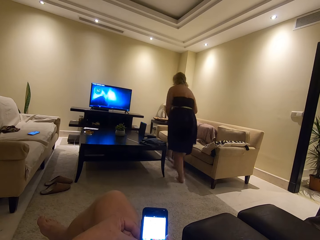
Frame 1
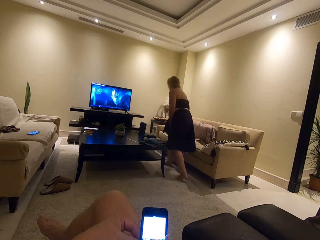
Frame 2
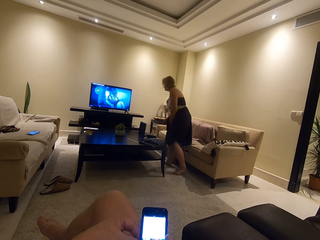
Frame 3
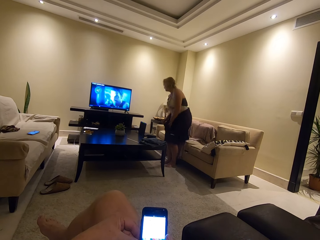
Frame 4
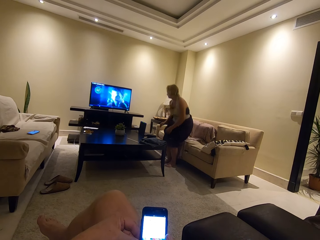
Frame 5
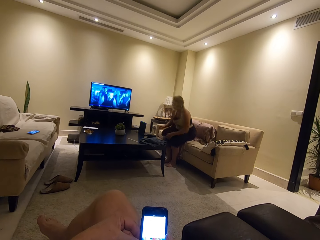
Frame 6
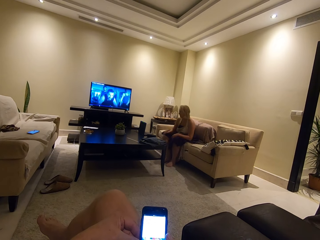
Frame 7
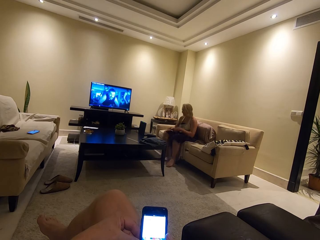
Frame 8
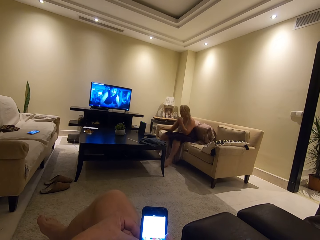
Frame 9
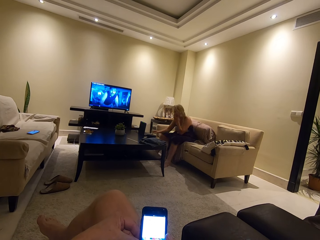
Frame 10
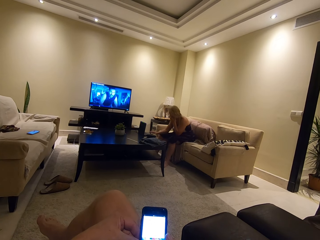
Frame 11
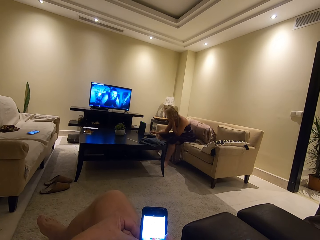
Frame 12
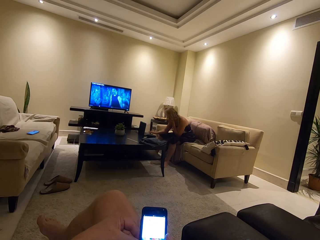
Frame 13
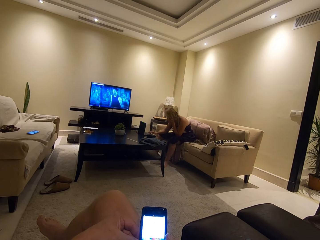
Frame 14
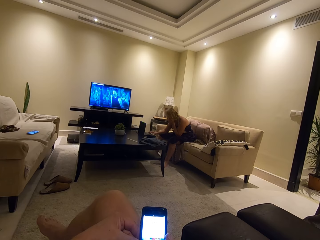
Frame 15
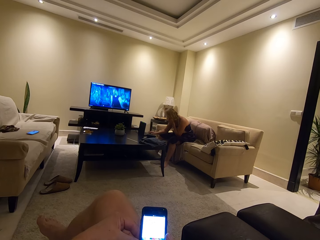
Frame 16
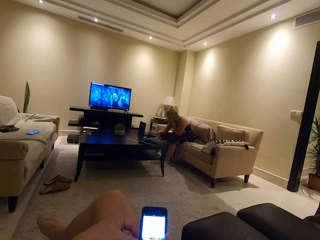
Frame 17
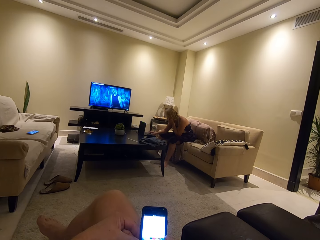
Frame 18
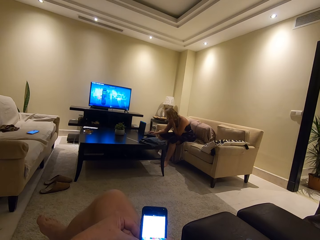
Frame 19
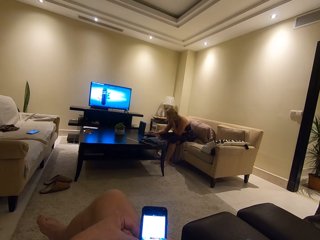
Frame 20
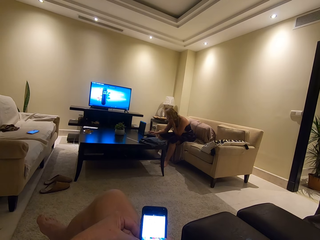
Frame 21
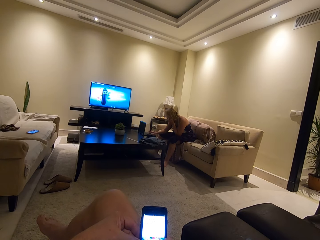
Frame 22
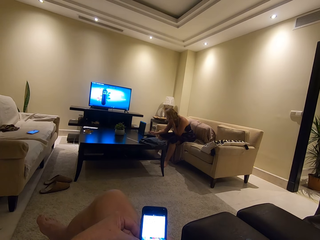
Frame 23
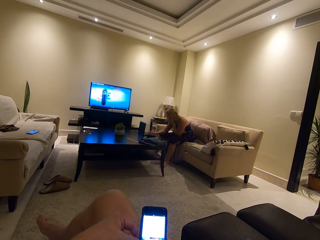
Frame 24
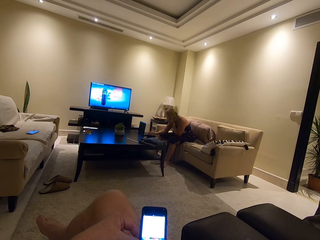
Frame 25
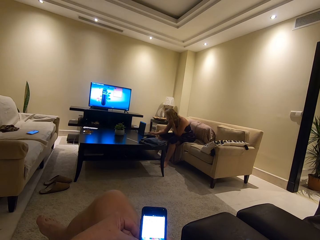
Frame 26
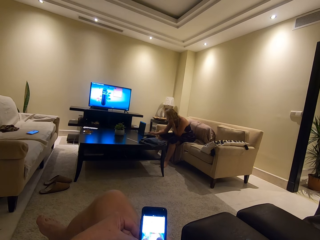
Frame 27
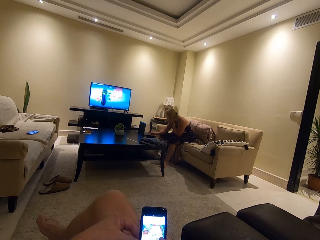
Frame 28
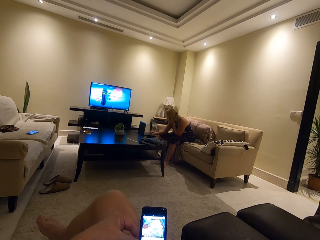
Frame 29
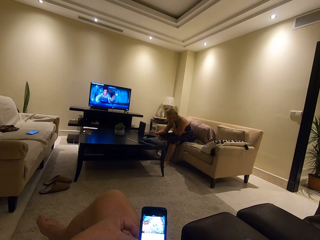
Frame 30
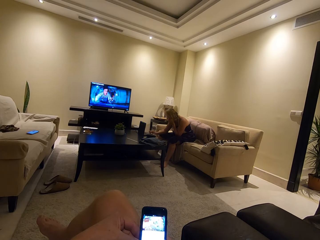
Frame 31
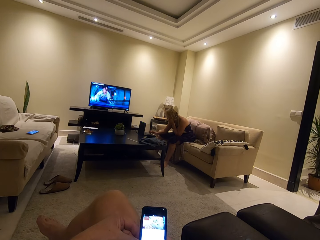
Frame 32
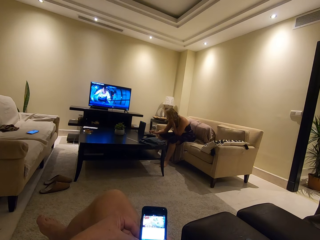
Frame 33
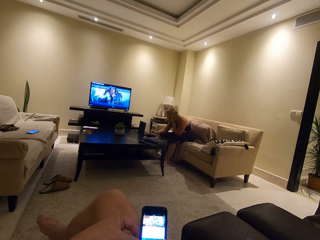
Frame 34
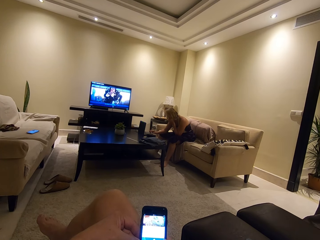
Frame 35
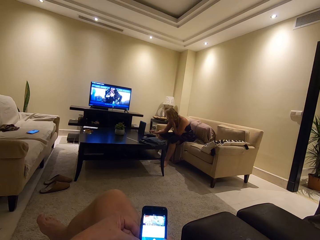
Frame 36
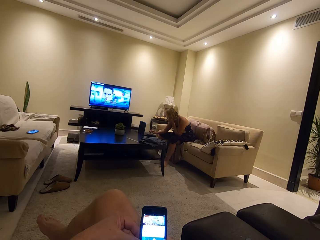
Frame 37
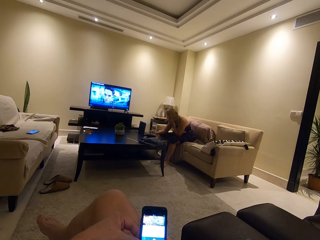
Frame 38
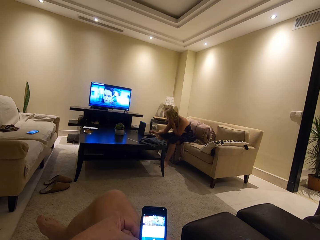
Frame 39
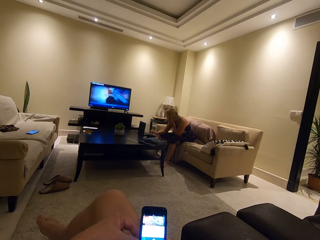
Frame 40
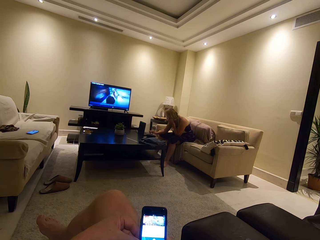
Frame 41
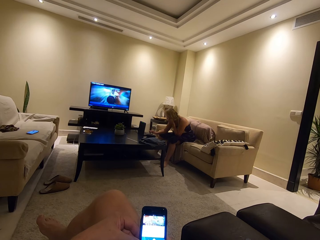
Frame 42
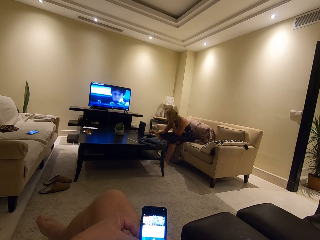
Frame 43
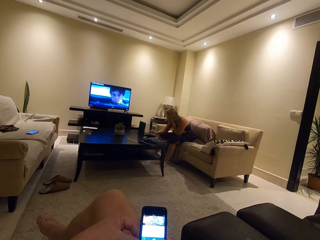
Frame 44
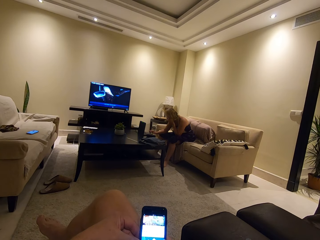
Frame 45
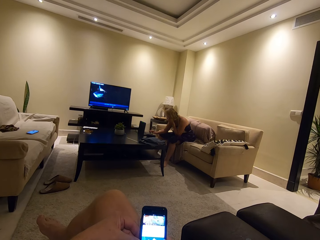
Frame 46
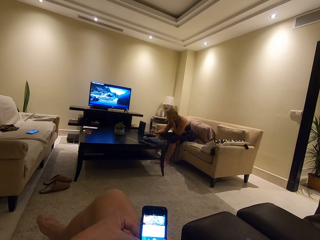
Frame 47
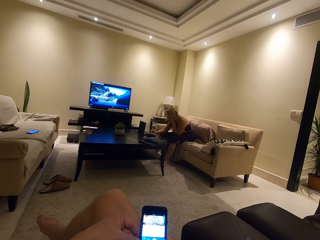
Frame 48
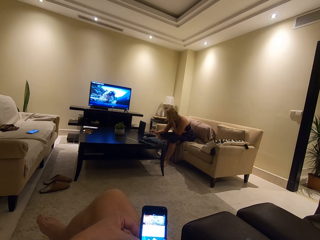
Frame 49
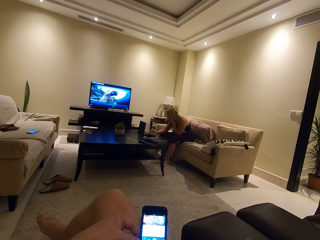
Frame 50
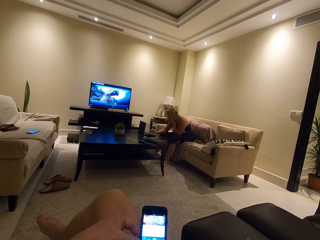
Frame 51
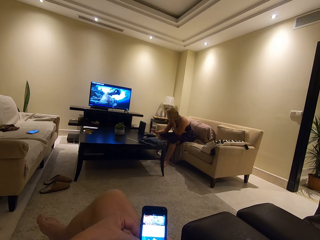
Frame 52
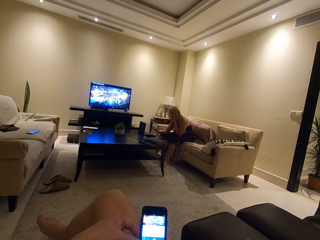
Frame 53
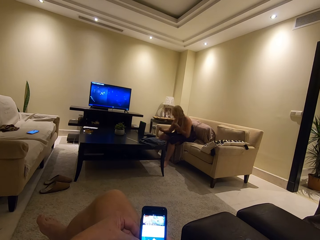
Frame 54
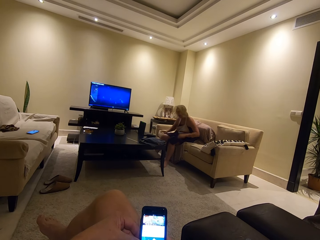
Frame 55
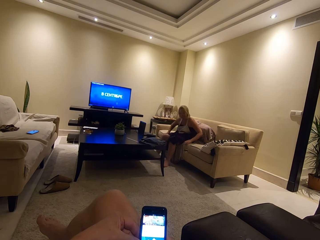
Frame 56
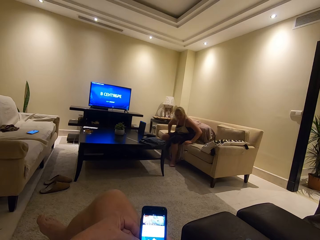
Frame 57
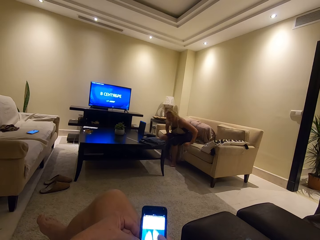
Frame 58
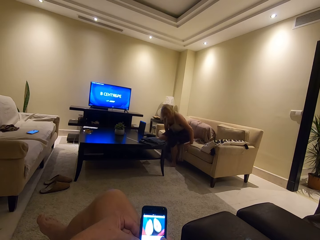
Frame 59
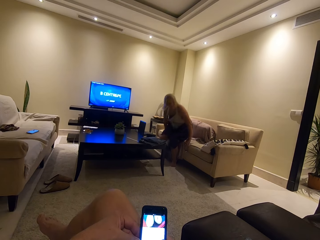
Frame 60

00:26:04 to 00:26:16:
The camera wearer sits on the chair. A woman uses the laptop. The camera wearer scrolls the phone. They watch the television.

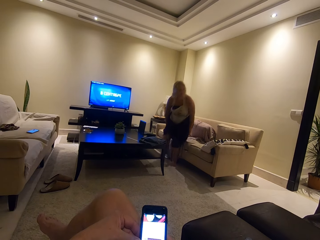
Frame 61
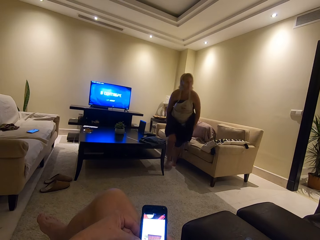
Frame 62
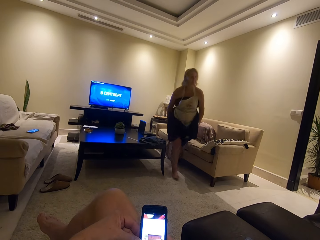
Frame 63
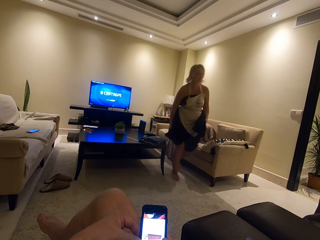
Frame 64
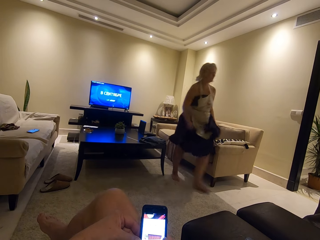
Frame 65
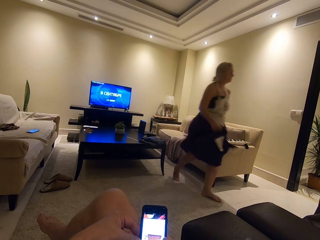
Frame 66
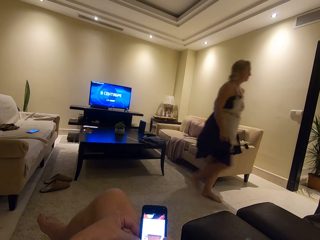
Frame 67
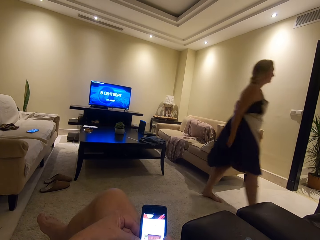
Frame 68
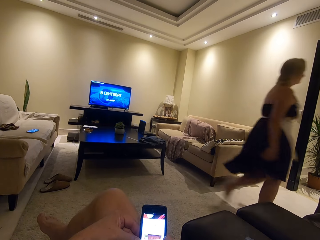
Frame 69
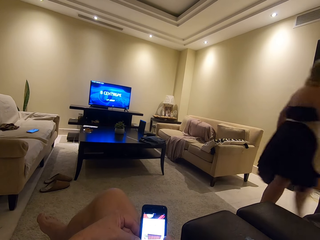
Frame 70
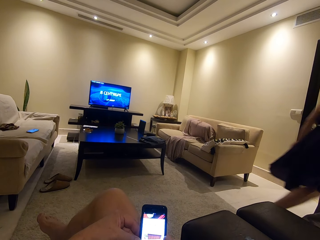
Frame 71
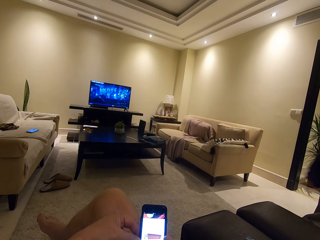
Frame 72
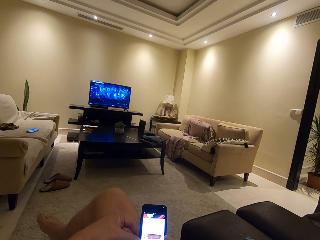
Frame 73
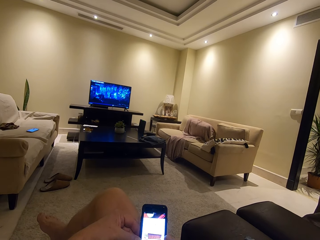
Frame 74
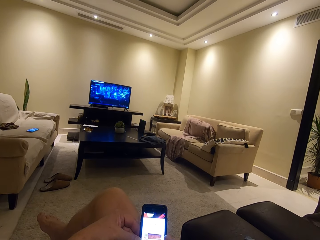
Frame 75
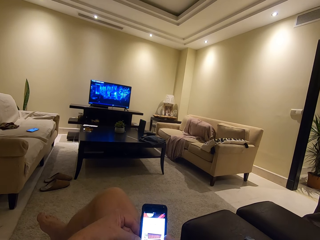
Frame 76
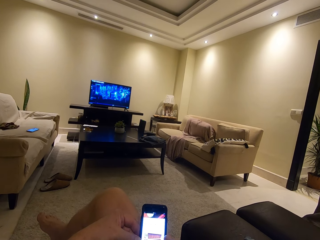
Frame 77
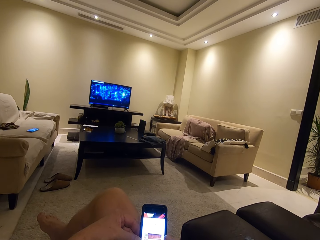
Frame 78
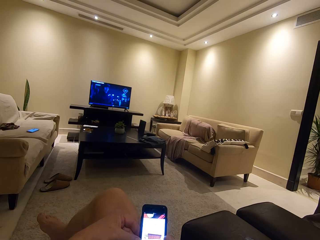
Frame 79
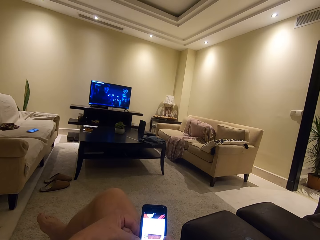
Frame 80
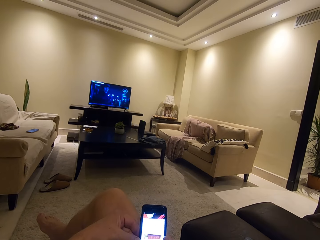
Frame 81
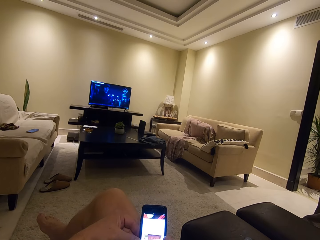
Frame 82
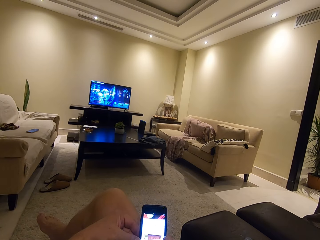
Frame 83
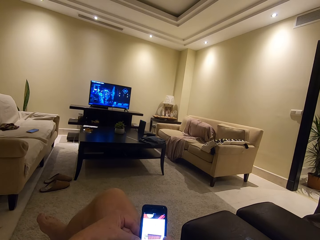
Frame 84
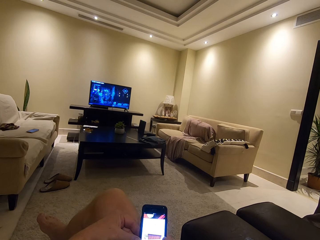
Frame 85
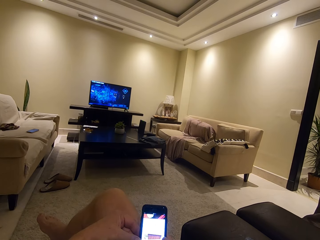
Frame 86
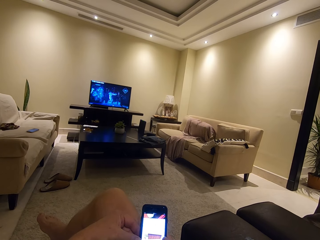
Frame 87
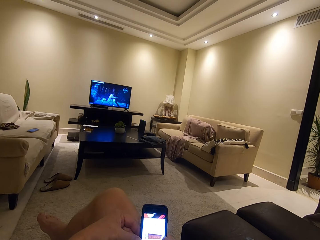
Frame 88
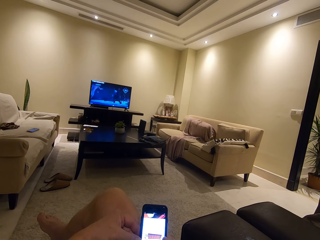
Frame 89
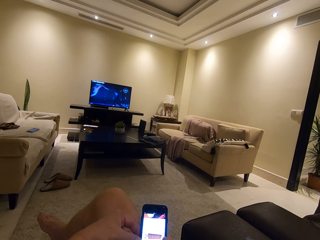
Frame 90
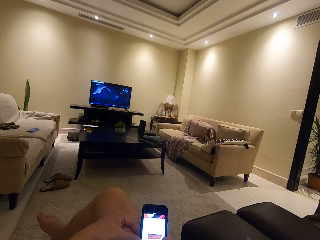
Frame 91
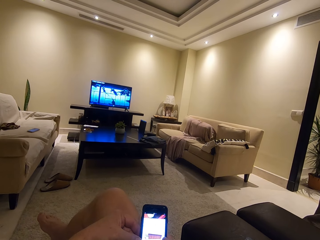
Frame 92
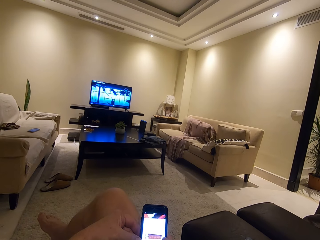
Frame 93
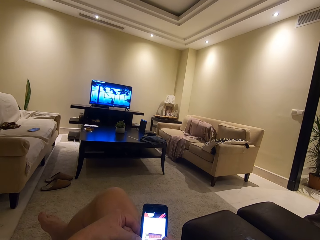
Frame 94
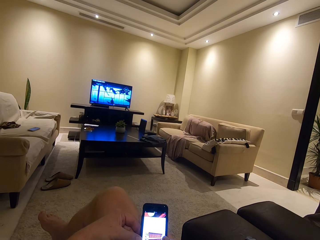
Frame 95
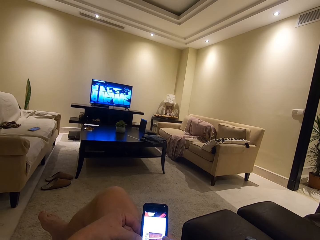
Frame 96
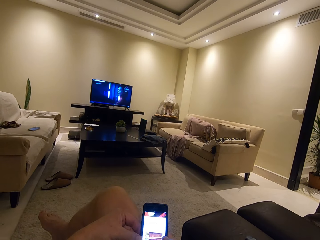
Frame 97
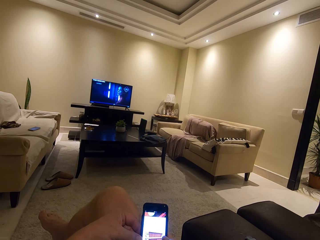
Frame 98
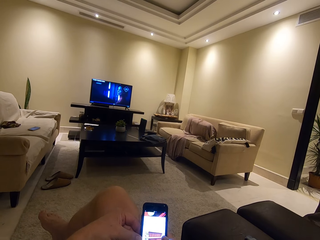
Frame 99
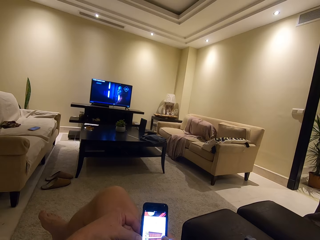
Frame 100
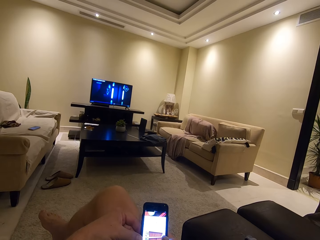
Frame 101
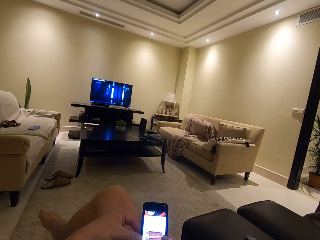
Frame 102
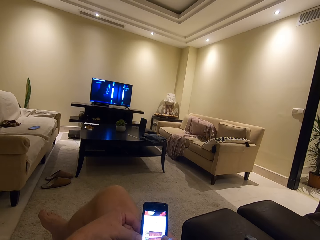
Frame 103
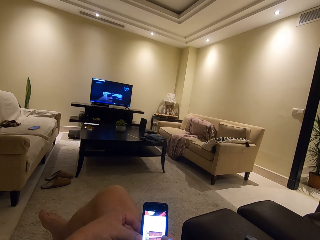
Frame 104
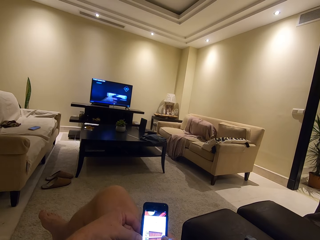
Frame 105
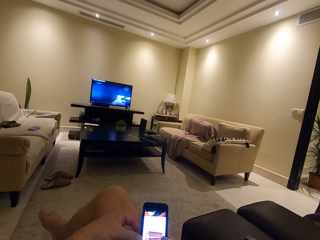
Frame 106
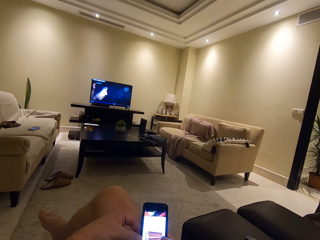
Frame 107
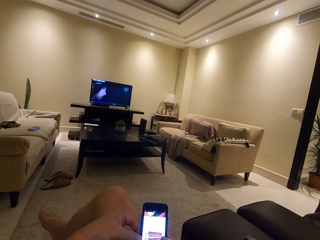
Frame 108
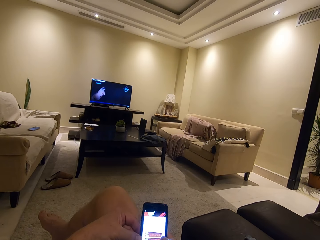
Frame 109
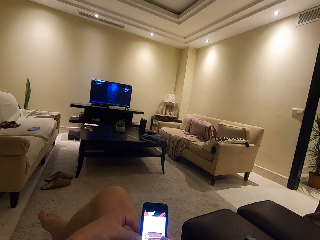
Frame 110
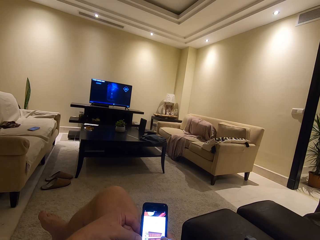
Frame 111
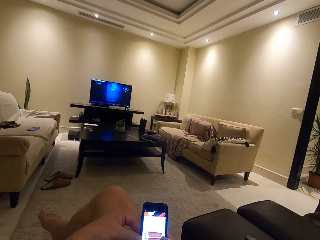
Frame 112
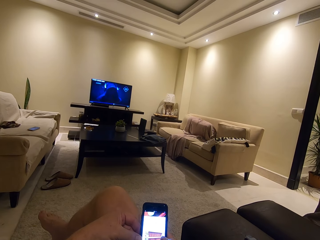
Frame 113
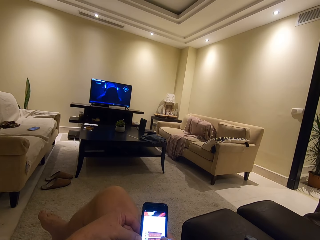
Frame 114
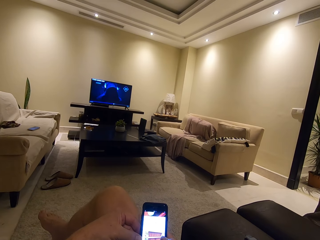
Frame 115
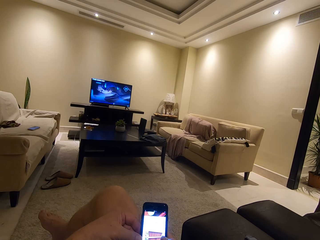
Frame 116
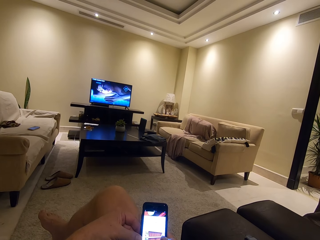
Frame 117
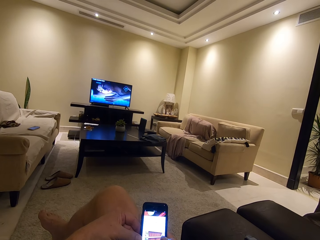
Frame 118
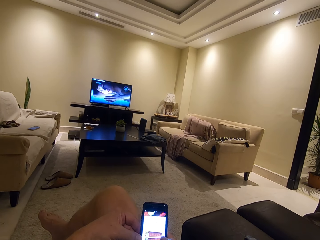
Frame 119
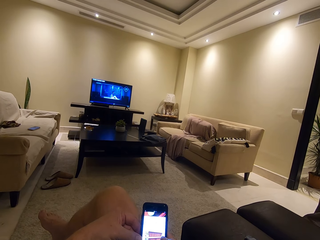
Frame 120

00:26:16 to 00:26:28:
A lady moves out. The lady walks around the house. The camera wearer scrolls the phone. They use their phone.
